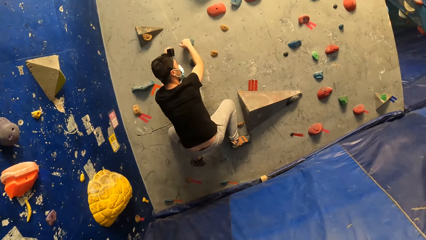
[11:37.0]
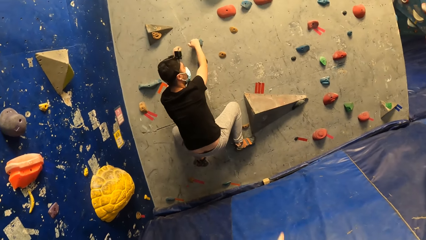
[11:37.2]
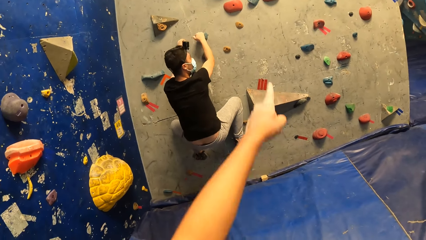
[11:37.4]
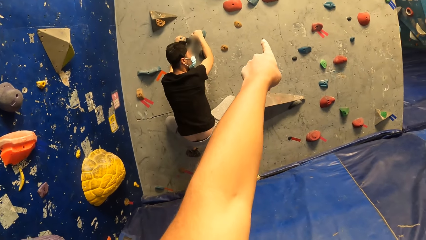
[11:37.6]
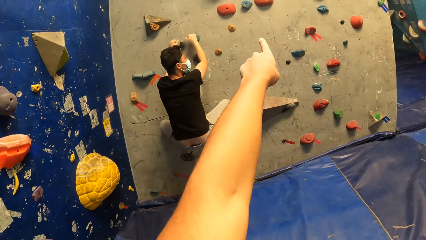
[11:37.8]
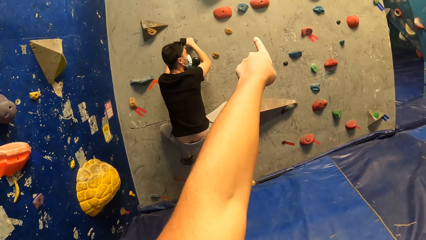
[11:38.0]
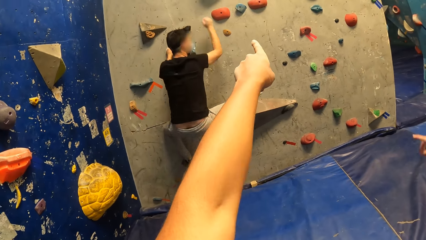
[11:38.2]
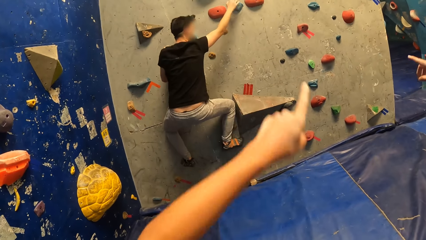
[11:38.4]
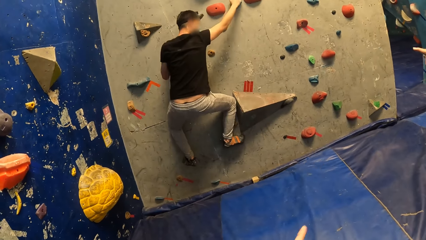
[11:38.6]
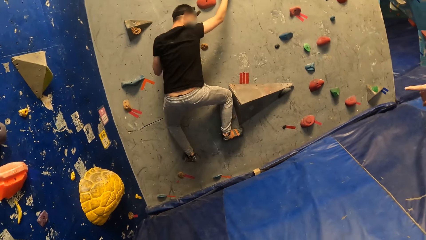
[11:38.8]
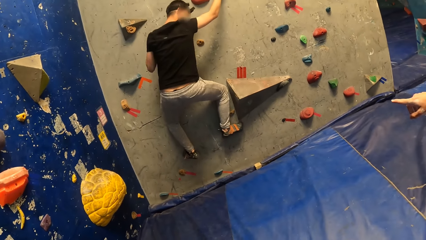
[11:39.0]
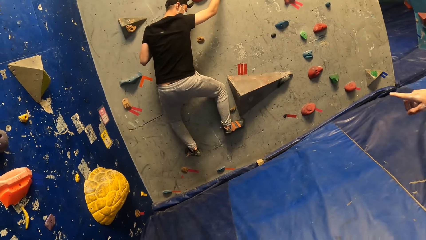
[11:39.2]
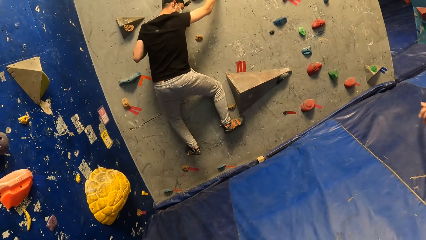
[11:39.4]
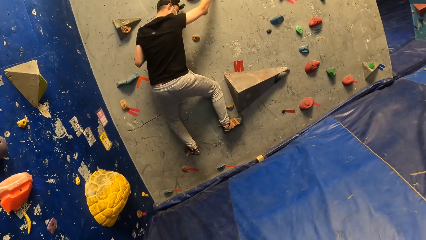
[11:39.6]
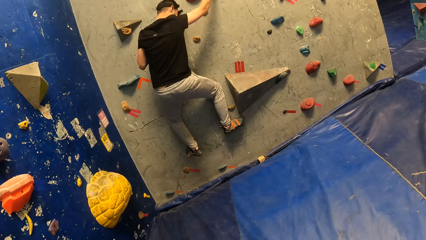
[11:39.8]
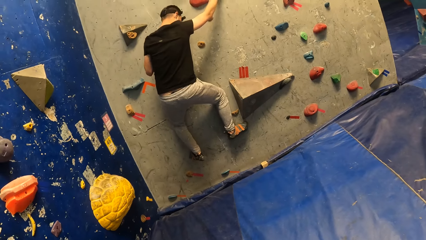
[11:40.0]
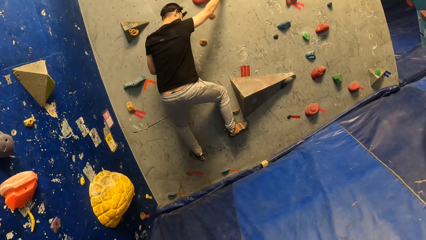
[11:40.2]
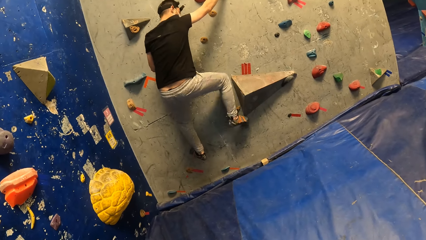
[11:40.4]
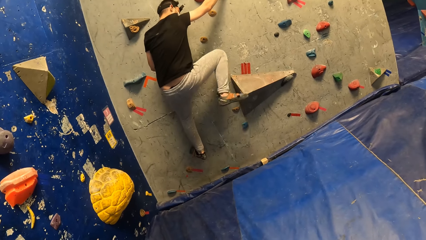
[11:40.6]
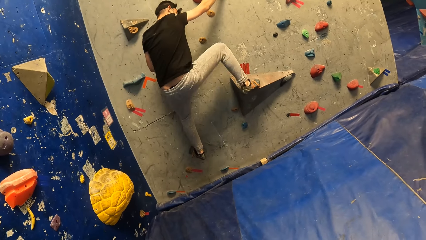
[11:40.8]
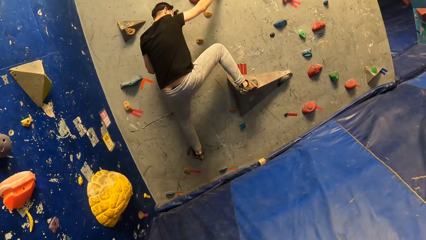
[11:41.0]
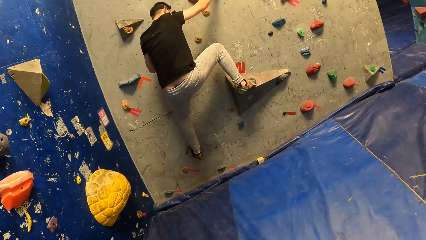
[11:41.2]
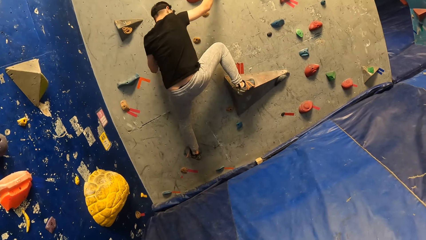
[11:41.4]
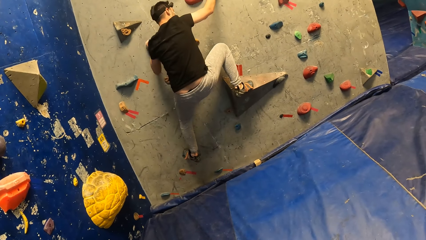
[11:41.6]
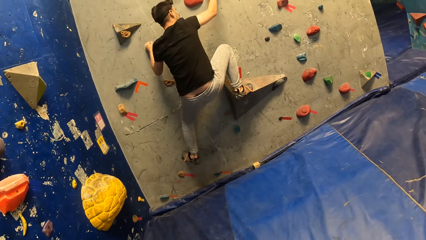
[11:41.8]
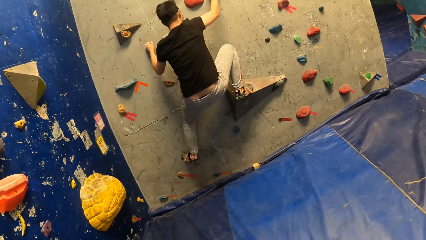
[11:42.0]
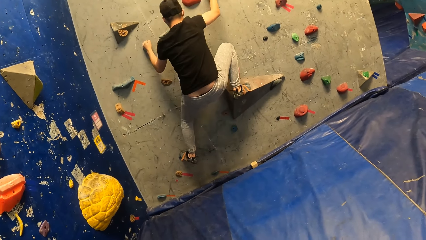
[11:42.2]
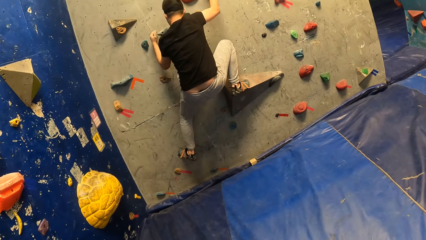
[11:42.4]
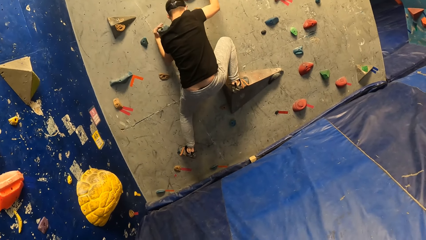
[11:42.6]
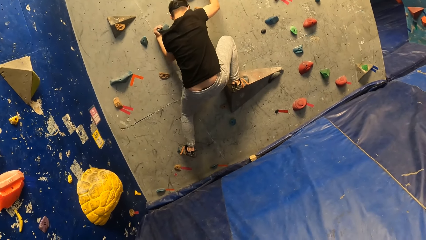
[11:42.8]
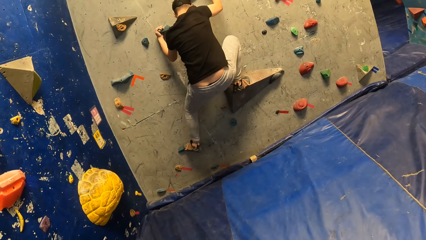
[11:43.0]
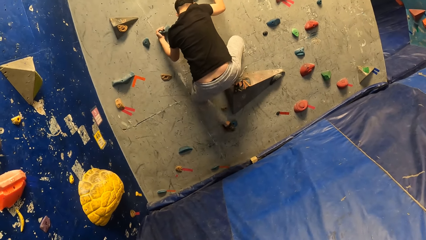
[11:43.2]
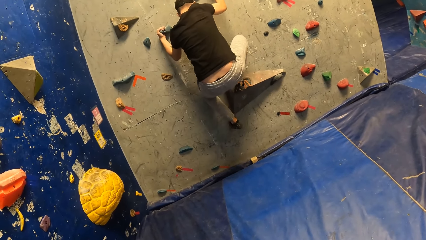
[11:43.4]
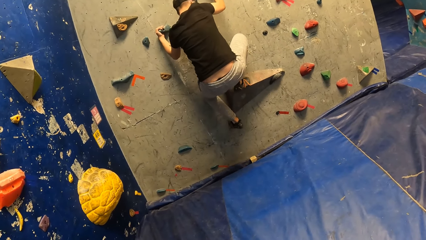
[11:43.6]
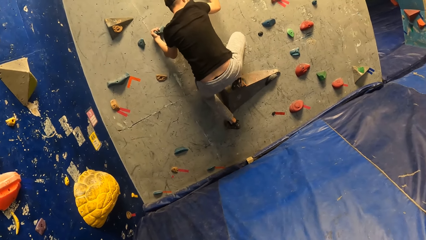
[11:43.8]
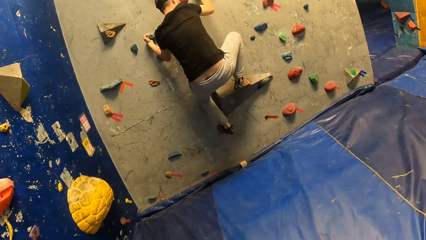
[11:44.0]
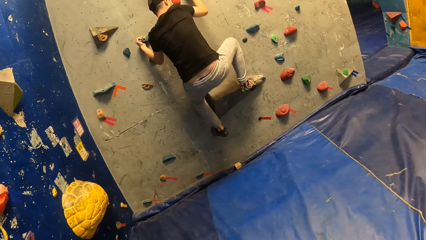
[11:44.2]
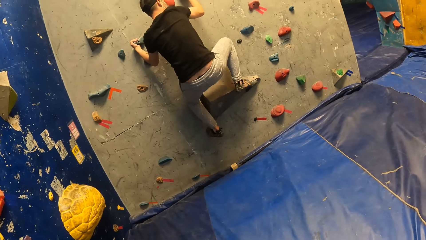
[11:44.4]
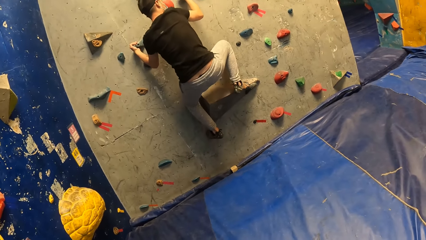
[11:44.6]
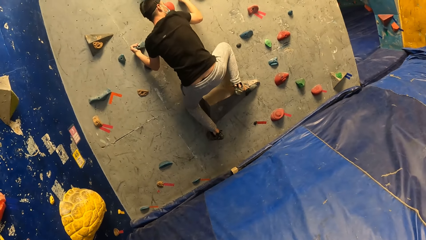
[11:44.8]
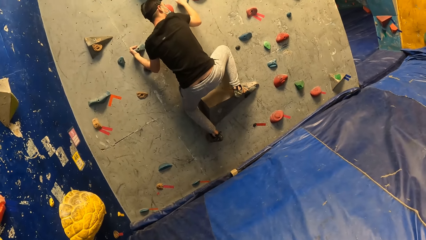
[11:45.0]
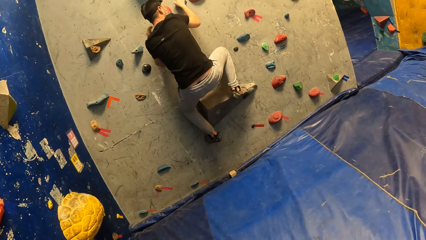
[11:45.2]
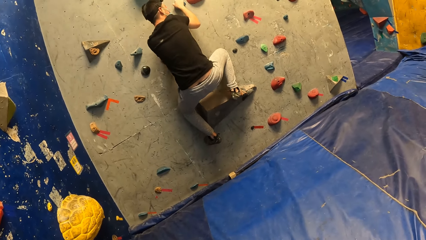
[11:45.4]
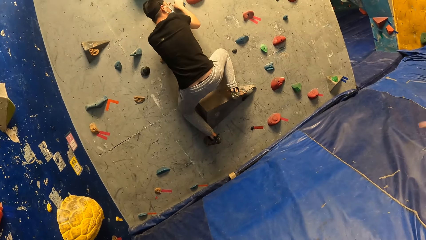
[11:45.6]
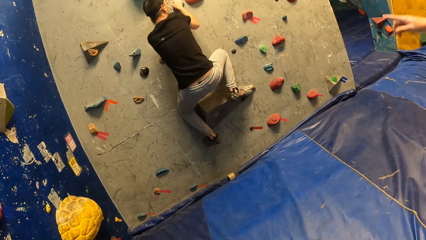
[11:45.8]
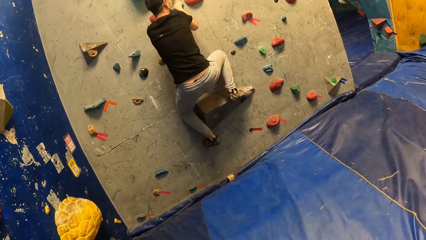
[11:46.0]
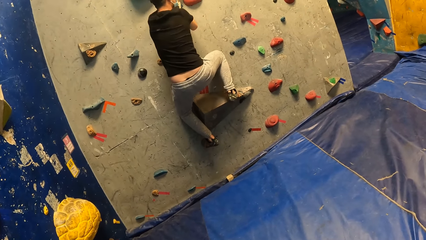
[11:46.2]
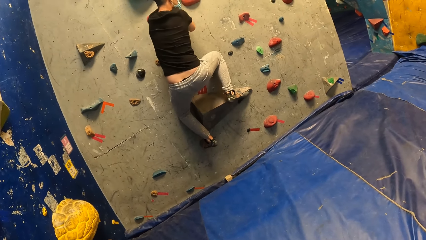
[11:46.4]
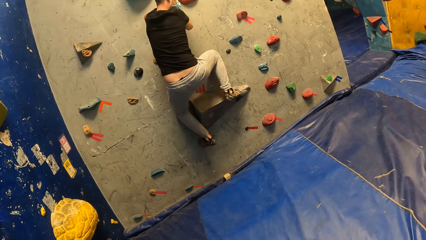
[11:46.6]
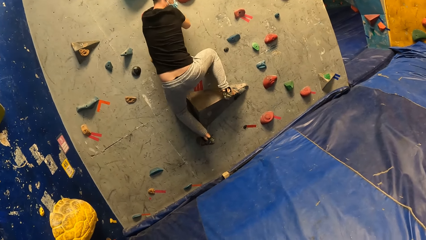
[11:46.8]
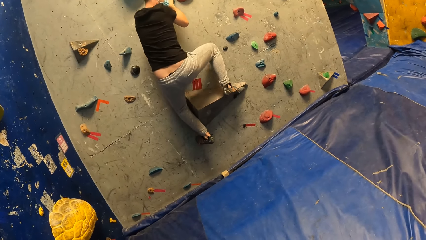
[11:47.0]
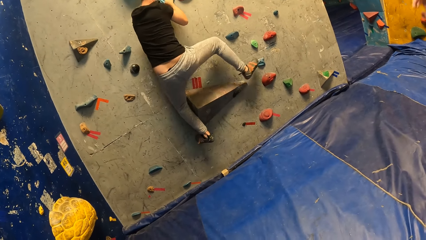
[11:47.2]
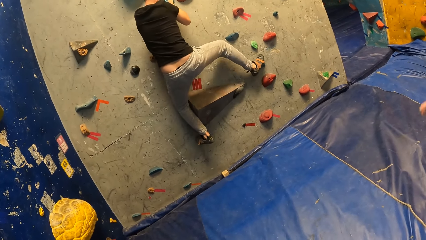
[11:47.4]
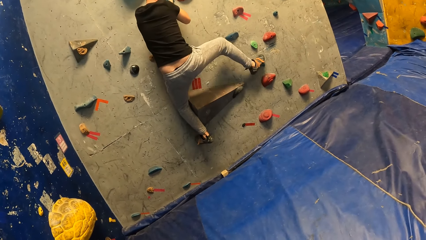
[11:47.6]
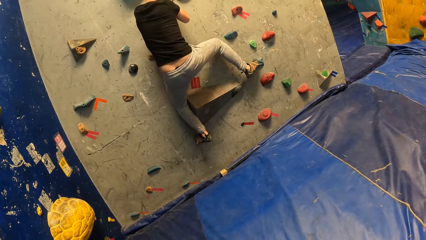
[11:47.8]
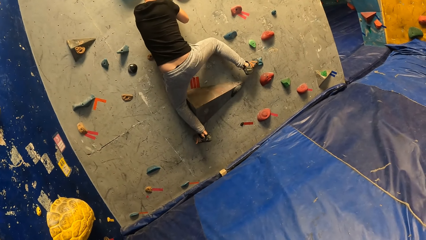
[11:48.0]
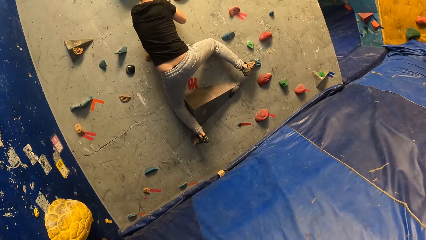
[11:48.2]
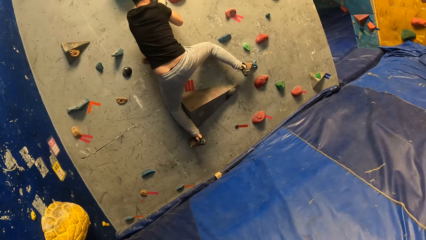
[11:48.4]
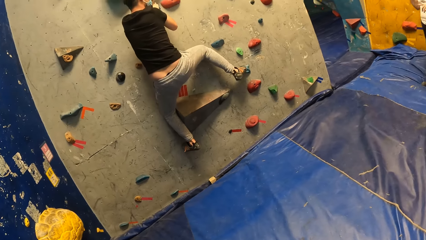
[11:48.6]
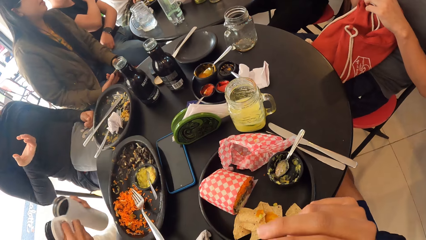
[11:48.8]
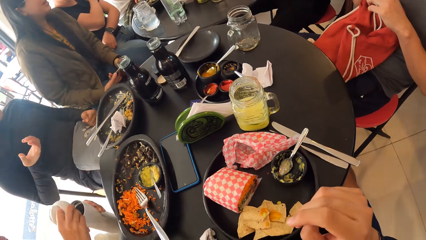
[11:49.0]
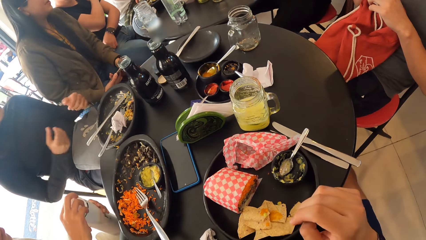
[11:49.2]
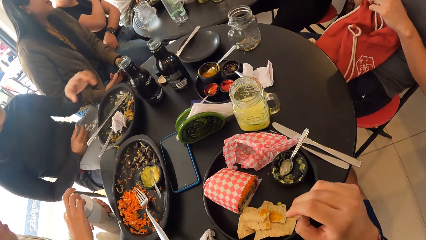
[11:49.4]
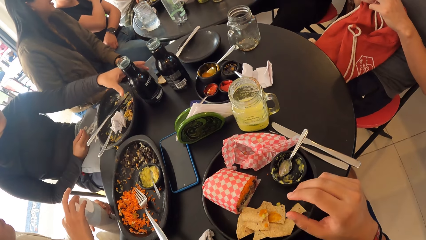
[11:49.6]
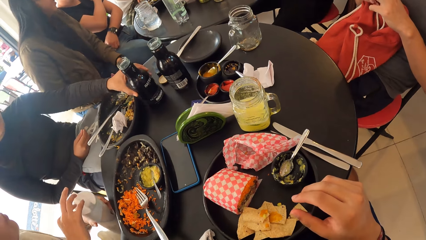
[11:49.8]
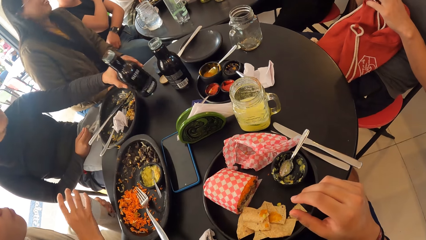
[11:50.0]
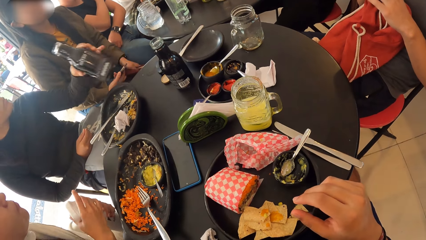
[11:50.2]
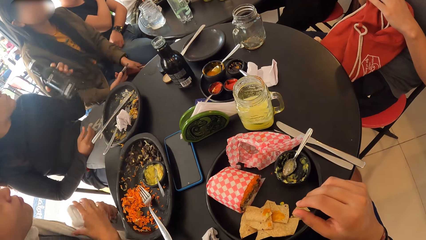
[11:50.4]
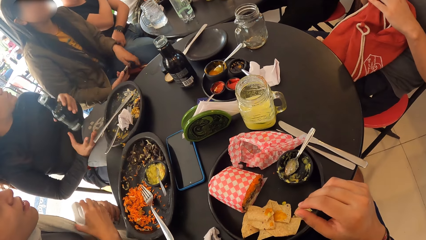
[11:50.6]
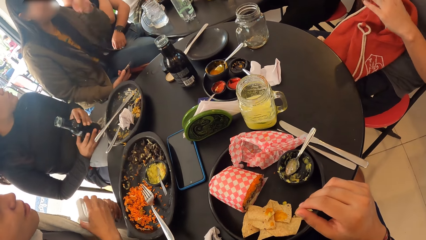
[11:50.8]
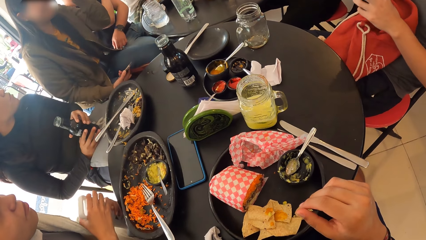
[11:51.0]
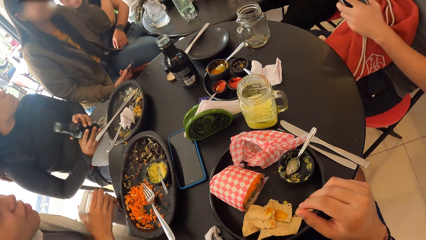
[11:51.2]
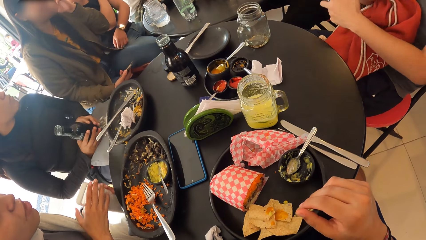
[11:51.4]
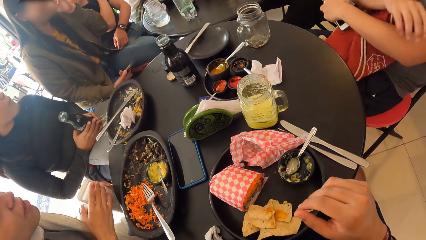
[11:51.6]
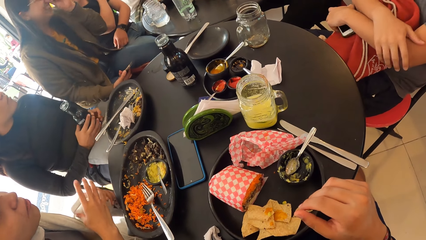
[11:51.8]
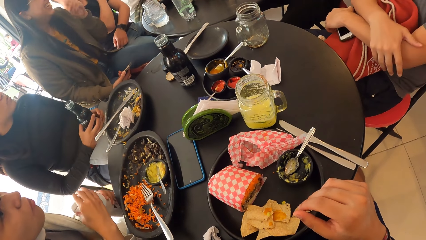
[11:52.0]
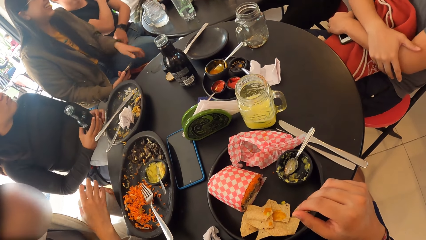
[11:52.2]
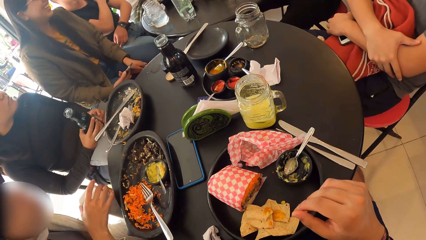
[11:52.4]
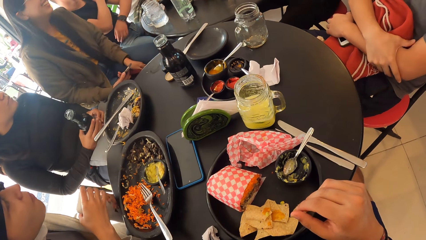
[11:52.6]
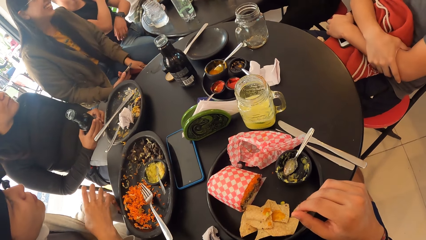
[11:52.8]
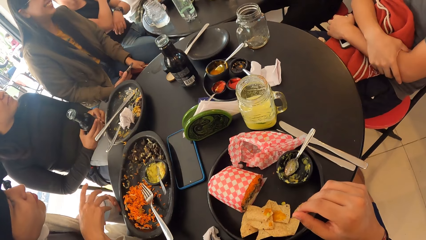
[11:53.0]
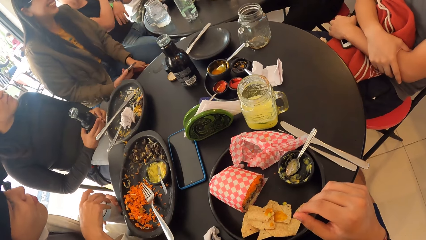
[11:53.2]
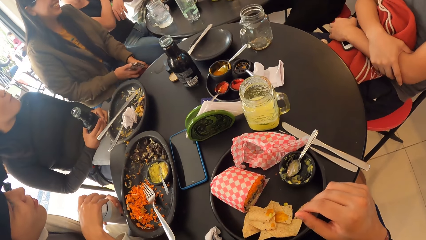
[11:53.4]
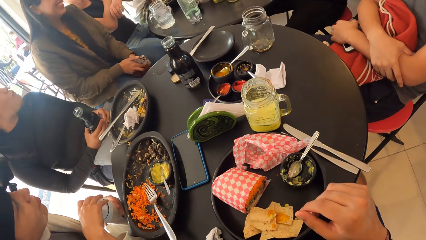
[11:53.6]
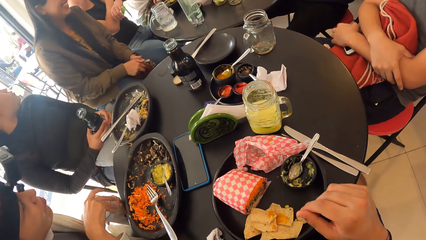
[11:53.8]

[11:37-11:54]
A person climbs the bouldering wall. Another person points at the bouldering wall. A third person points at the bouldering wall. The first person climbs the bouldering wall. A fourth person takes the bottle on the table.
